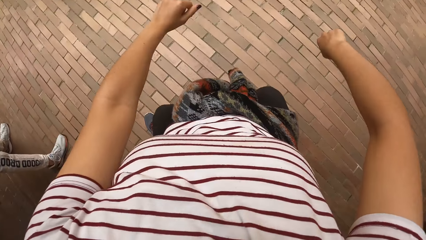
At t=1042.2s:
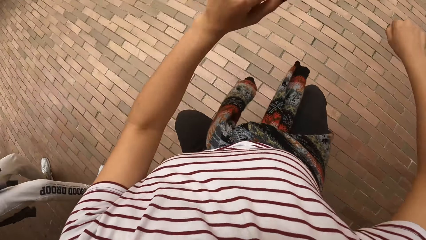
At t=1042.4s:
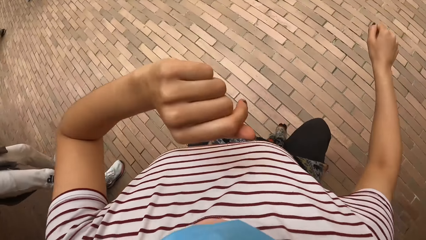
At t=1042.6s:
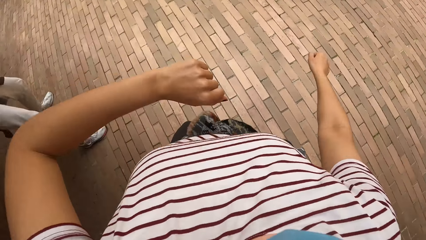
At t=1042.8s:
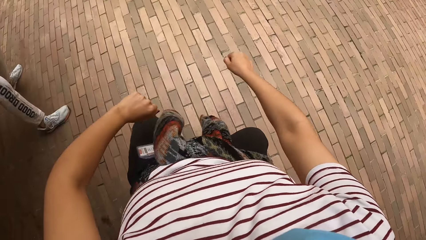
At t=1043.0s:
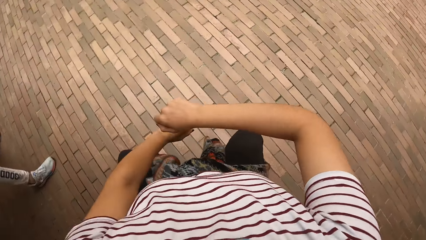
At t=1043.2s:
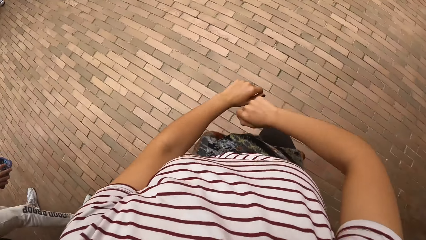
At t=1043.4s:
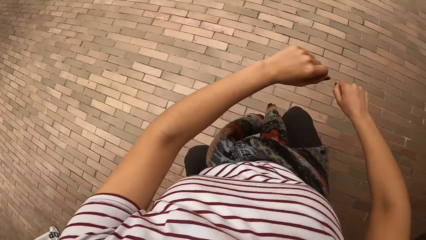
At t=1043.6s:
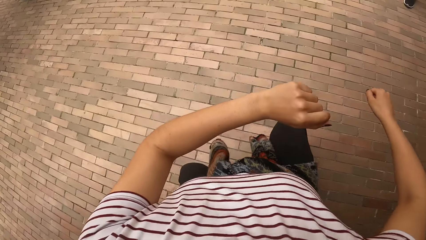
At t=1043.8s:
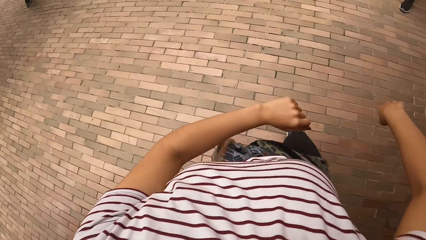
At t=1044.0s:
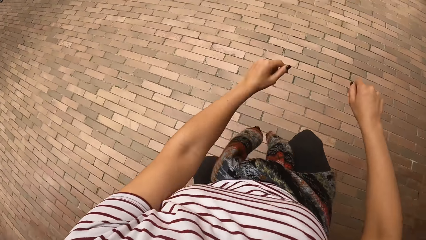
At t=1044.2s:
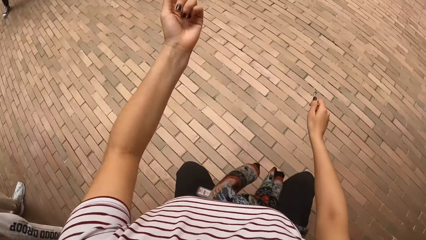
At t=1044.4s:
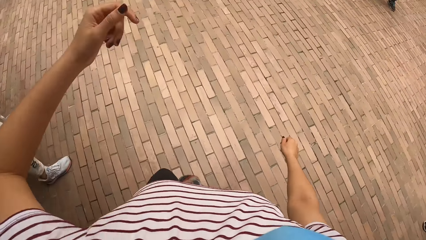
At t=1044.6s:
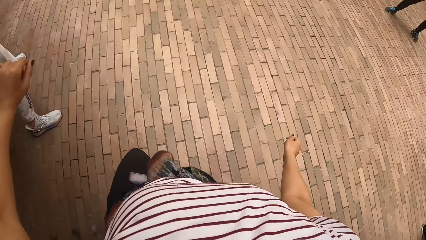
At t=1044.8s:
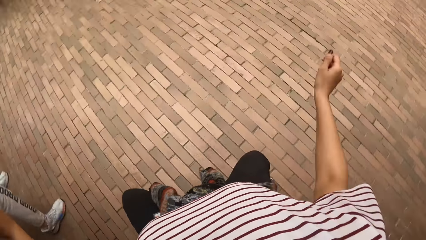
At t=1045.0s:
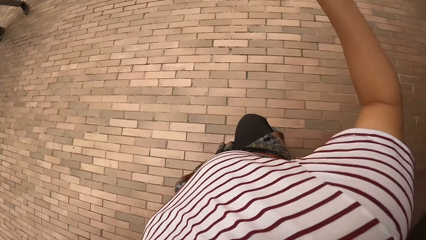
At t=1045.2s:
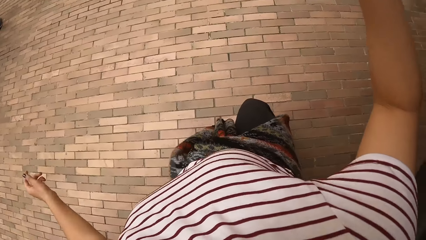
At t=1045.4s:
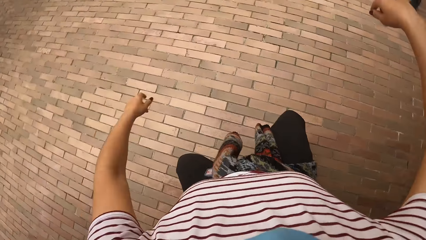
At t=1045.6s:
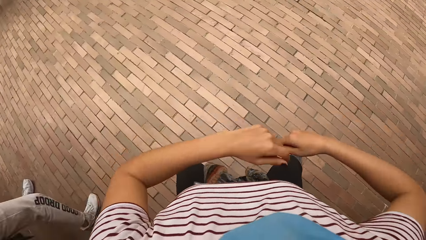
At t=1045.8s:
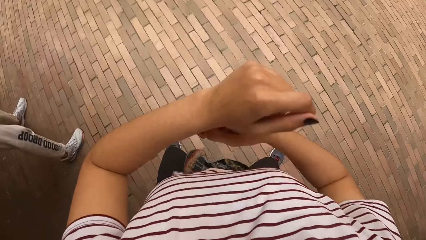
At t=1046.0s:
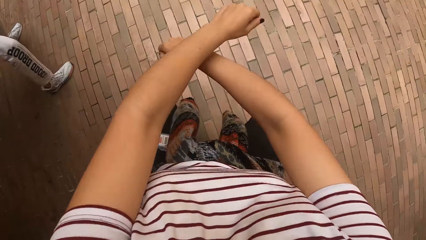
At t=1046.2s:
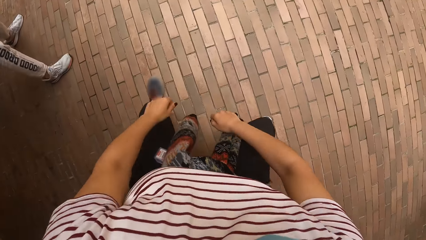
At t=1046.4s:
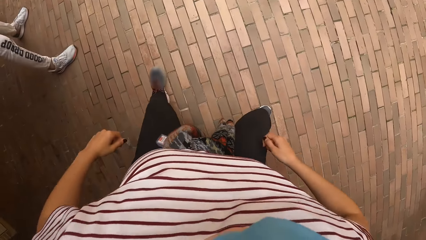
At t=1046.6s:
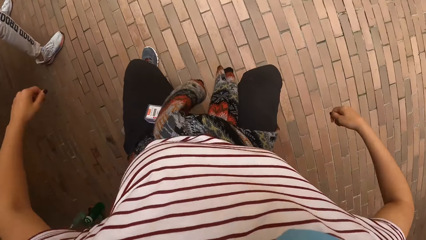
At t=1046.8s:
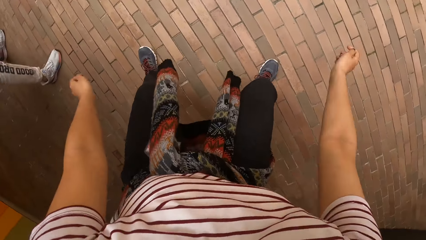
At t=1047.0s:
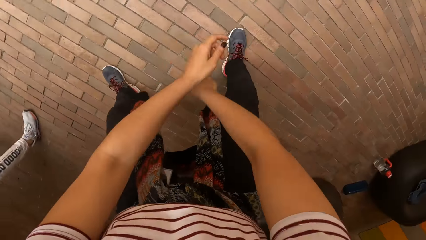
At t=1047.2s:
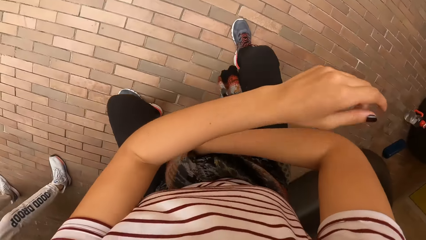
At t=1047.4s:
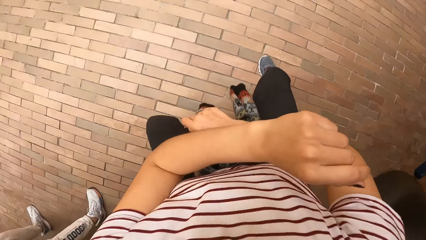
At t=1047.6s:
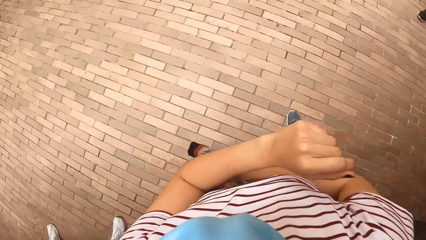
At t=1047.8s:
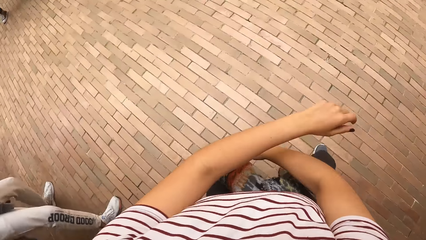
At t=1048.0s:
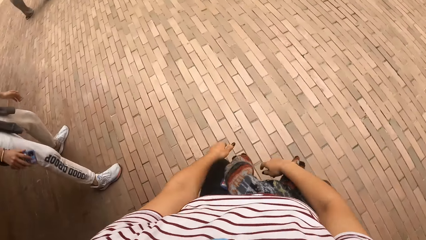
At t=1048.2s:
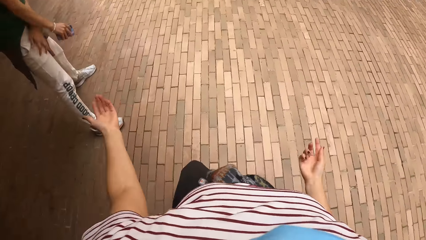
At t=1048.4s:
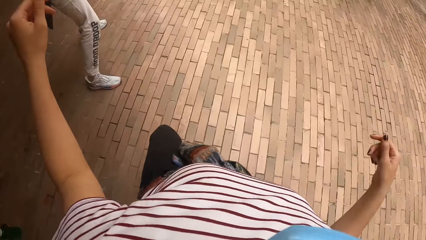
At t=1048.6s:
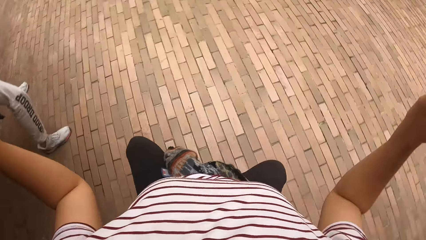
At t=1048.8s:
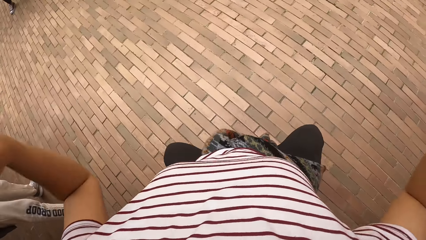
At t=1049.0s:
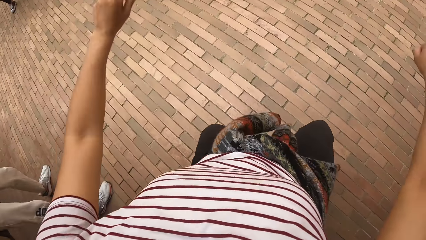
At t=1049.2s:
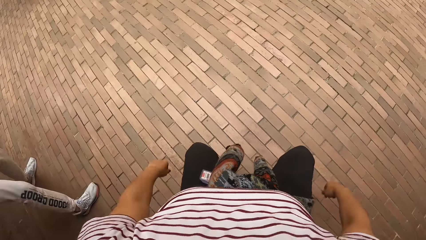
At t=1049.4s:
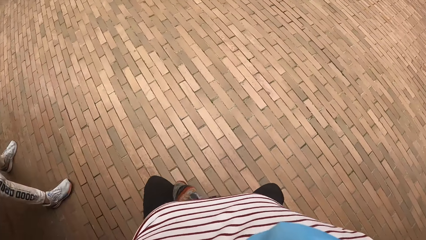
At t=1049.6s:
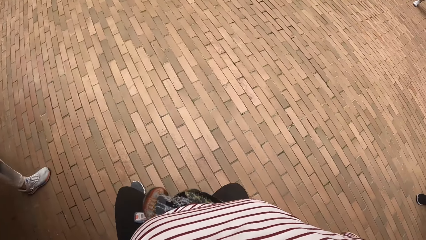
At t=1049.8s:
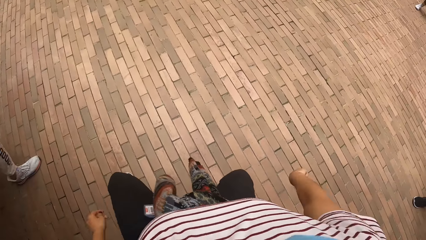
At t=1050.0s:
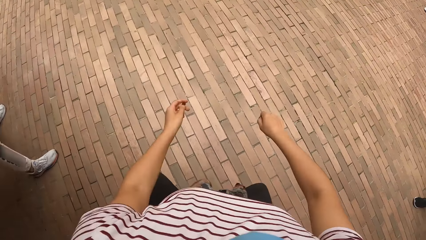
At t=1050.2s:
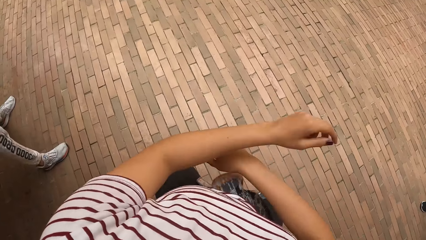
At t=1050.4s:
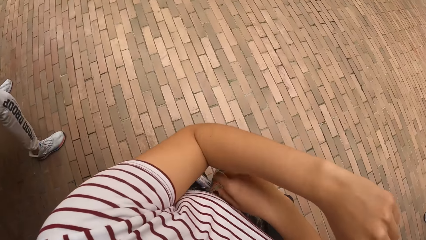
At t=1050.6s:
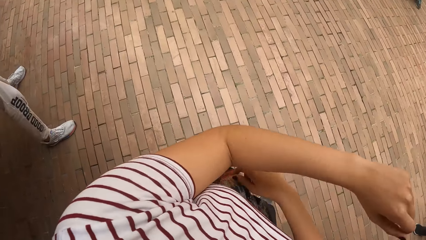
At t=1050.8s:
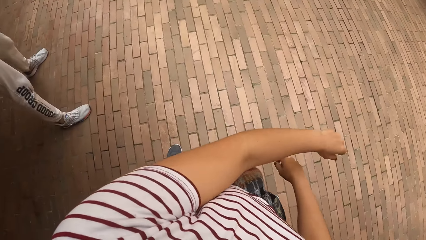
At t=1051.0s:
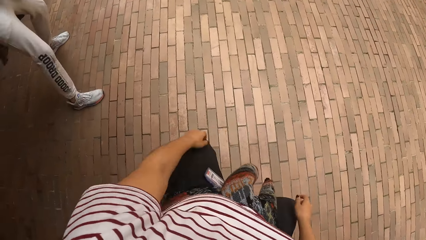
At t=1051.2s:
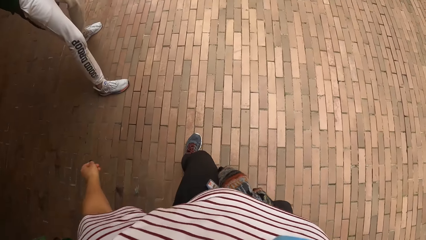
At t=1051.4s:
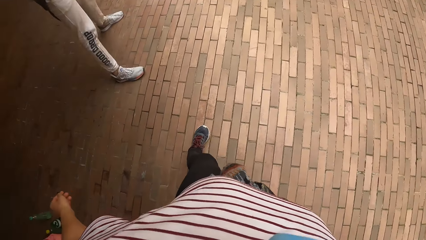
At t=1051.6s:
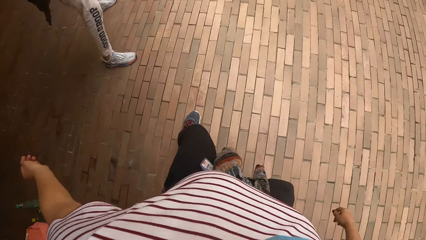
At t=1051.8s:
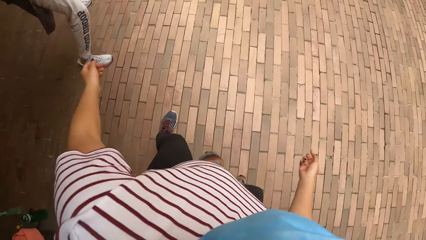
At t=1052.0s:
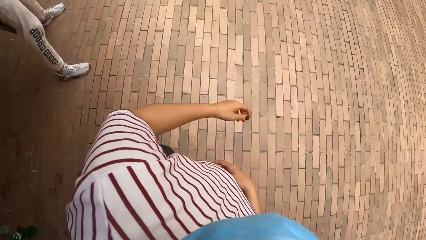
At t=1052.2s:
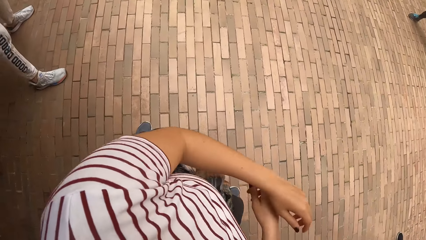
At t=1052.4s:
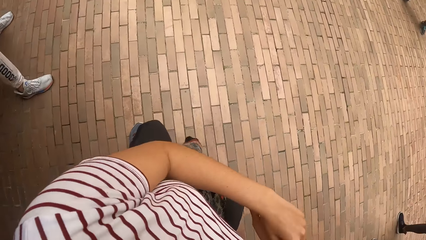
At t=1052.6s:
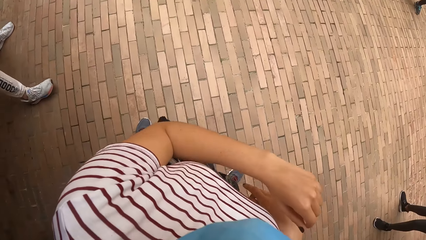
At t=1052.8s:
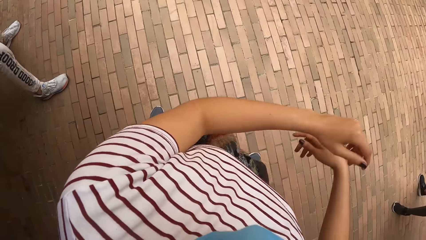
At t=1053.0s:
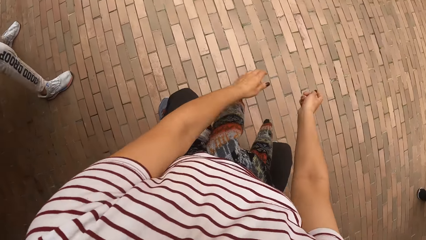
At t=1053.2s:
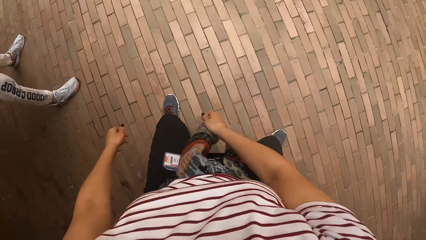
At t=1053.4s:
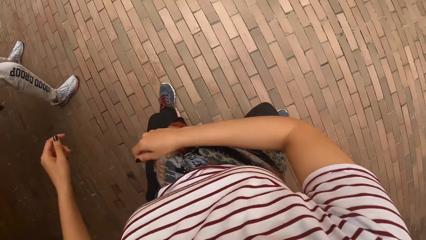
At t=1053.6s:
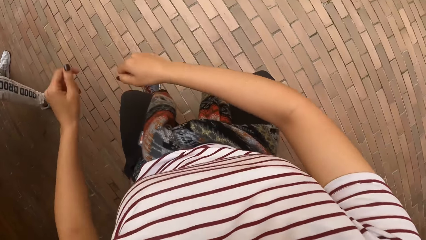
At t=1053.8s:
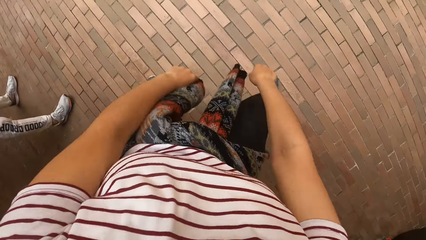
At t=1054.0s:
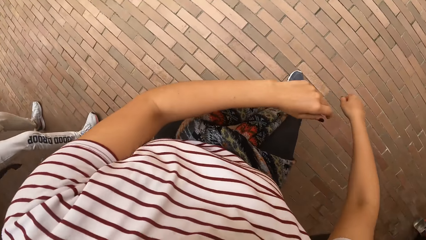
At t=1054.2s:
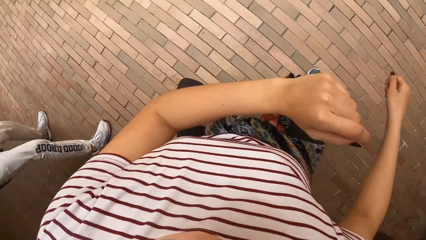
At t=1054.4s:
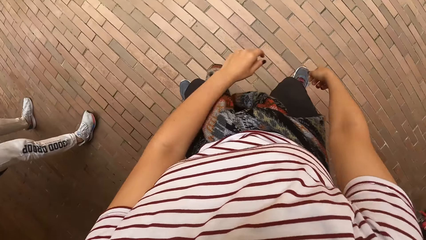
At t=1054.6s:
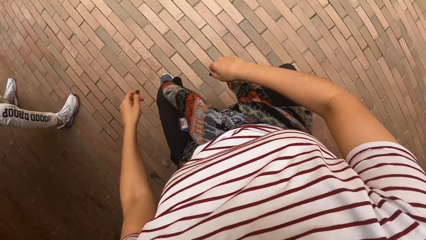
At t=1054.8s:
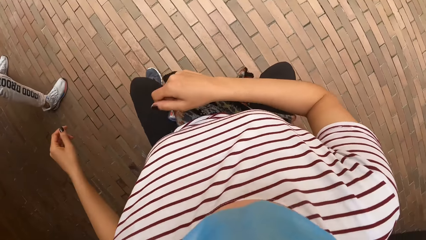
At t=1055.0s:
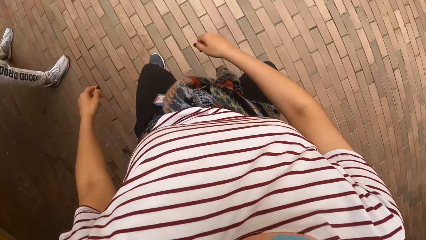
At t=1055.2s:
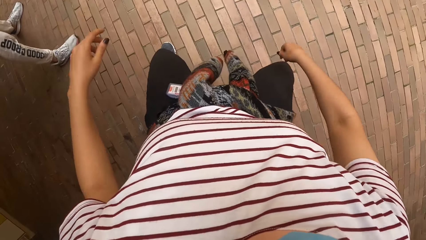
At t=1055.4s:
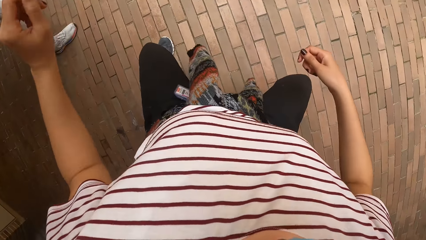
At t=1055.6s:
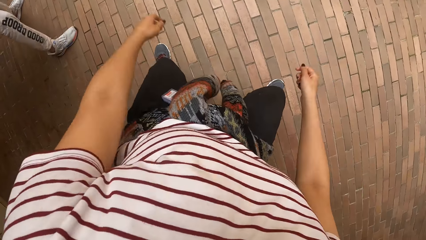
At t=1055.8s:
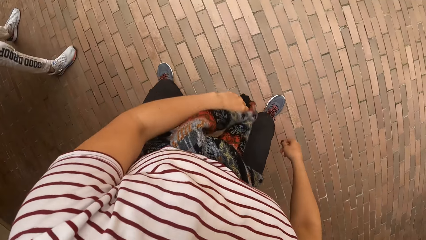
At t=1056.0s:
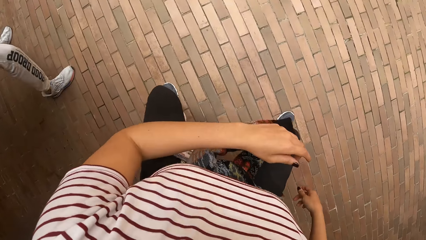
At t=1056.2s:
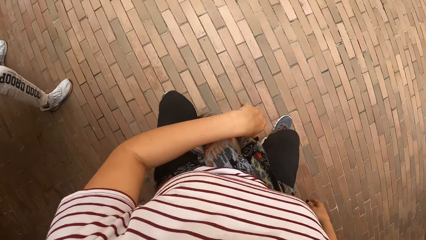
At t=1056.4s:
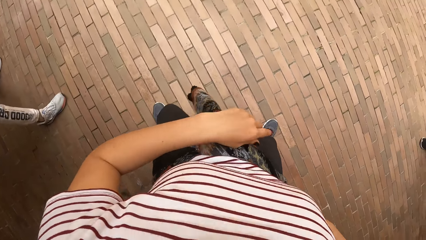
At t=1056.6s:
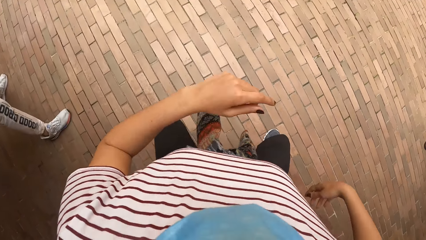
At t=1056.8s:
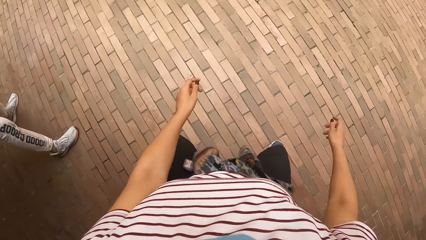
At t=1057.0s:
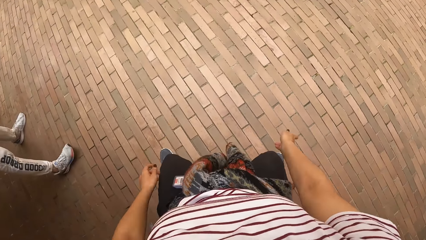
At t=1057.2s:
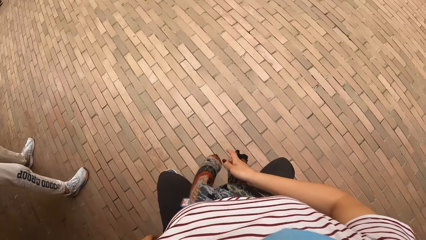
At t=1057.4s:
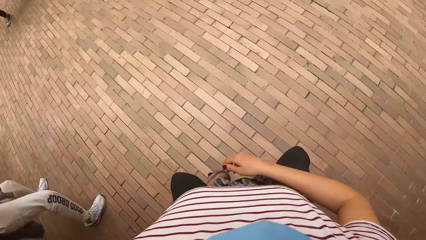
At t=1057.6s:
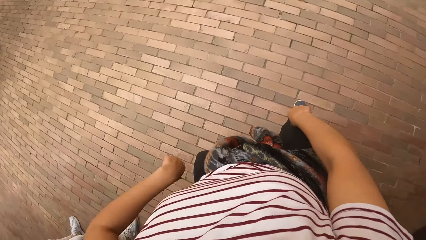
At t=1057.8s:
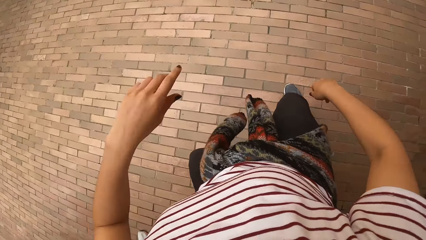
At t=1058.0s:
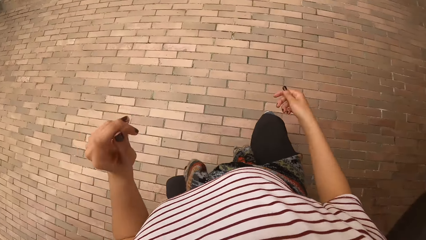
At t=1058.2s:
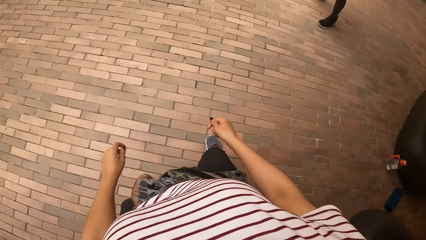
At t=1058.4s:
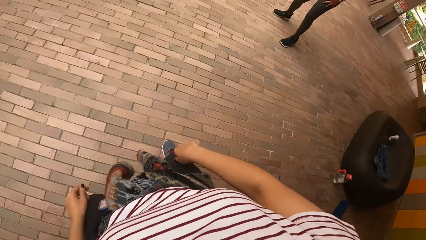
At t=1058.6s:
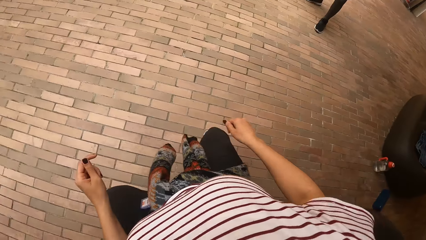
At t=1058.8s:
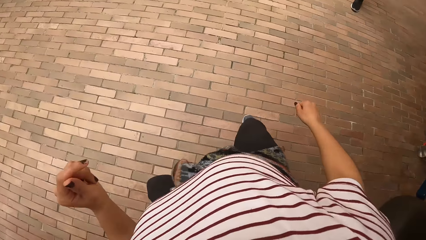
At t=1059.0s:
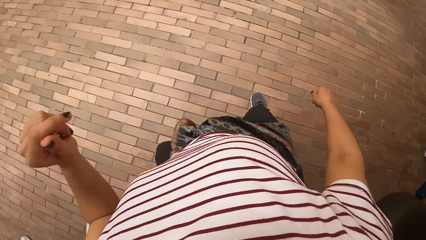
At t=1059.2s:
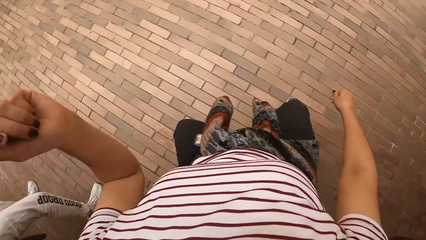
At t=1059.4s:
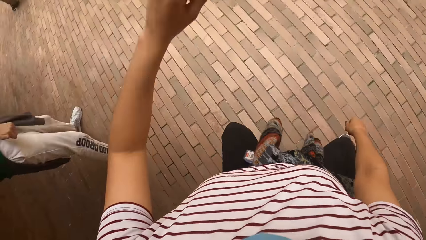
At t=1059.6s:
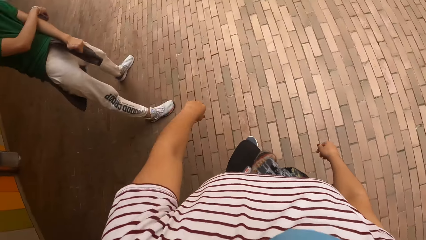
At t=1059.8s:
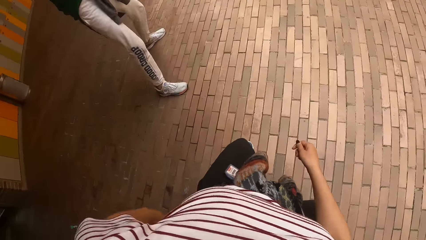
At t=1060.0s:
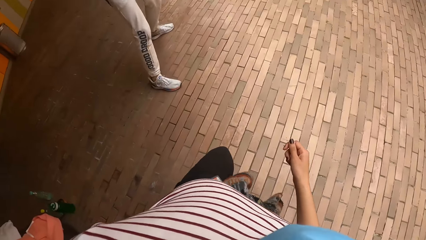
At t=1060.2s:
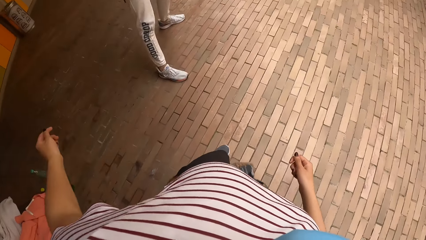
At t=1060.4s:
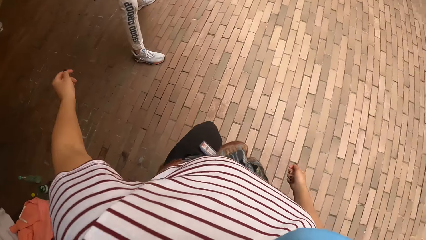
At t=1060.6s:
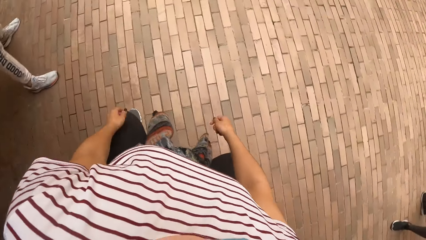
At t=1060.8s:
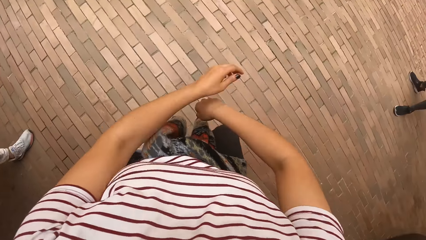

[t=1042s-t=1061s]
The woman dances in the building repeatedly.
